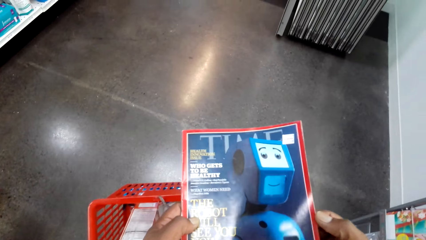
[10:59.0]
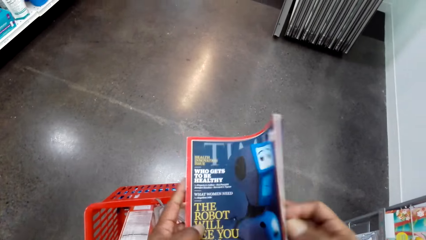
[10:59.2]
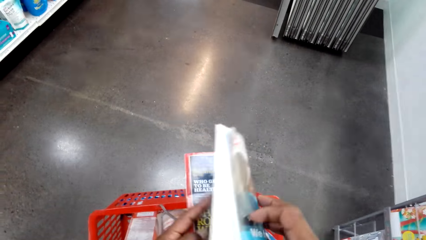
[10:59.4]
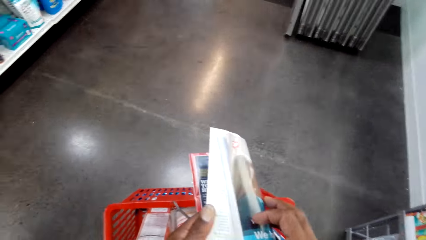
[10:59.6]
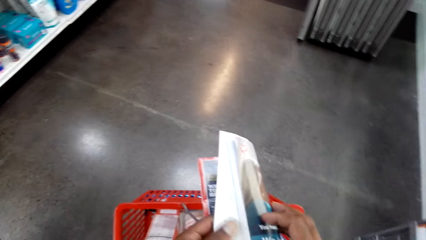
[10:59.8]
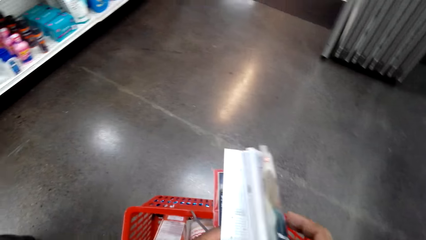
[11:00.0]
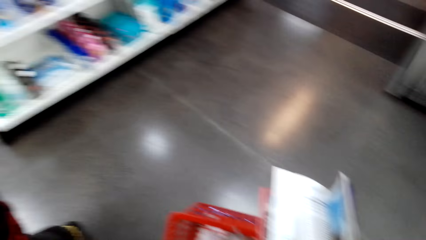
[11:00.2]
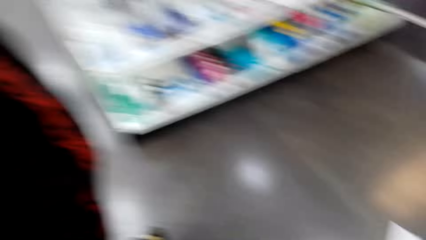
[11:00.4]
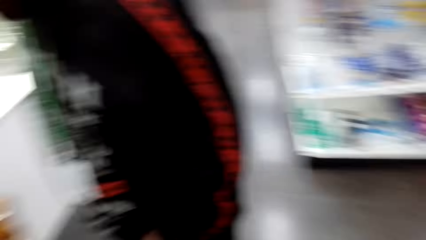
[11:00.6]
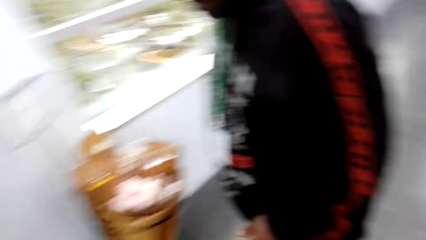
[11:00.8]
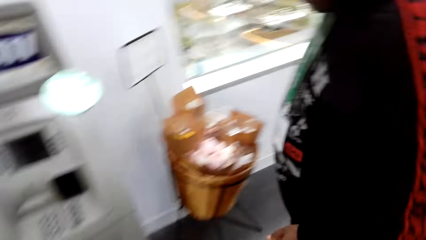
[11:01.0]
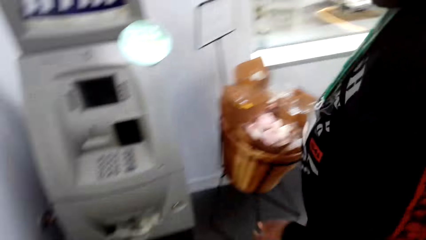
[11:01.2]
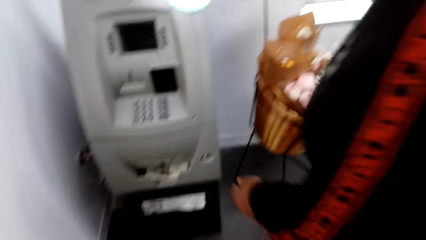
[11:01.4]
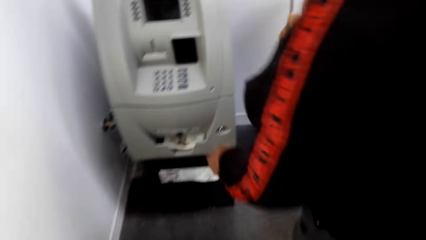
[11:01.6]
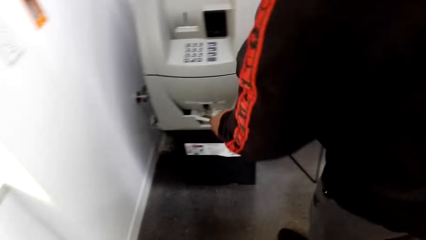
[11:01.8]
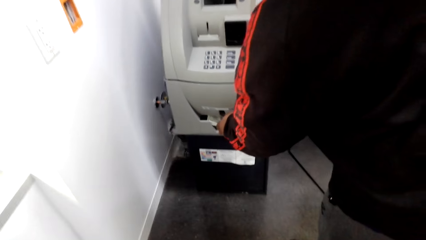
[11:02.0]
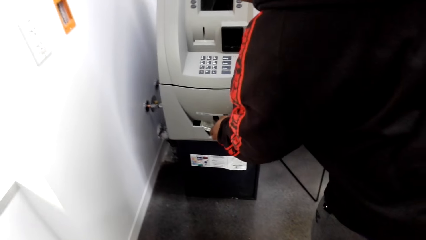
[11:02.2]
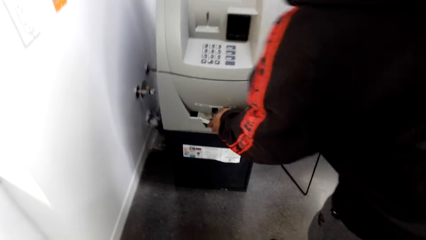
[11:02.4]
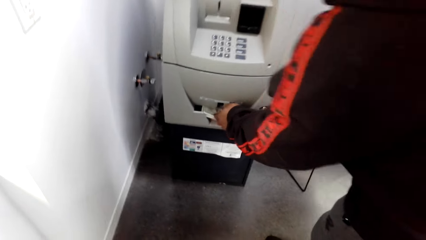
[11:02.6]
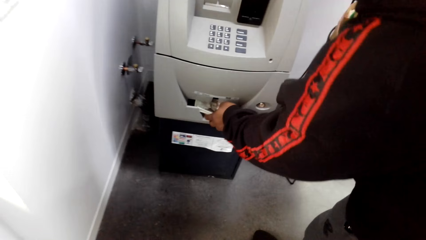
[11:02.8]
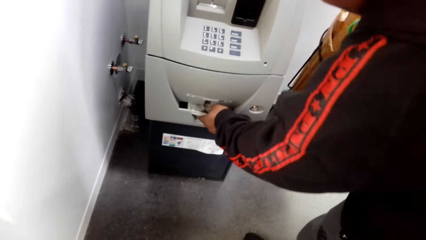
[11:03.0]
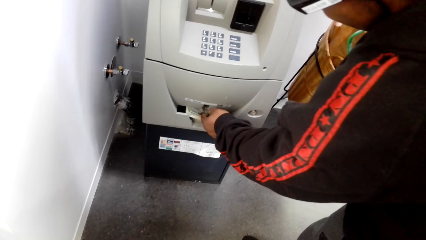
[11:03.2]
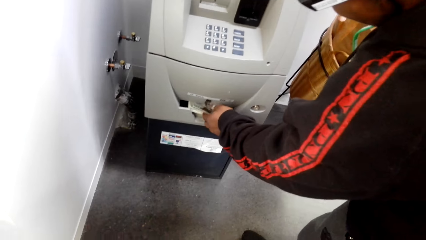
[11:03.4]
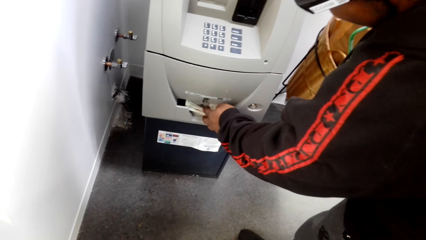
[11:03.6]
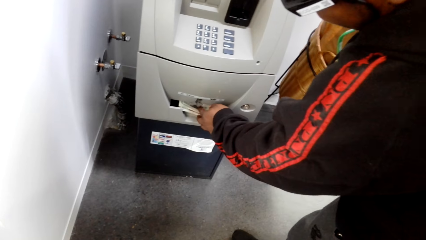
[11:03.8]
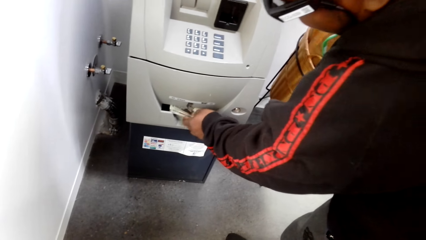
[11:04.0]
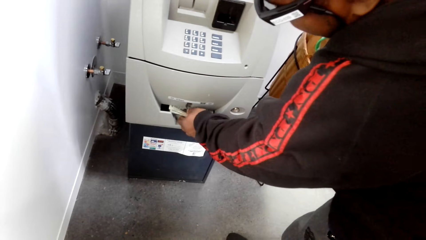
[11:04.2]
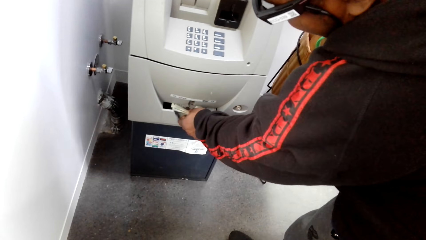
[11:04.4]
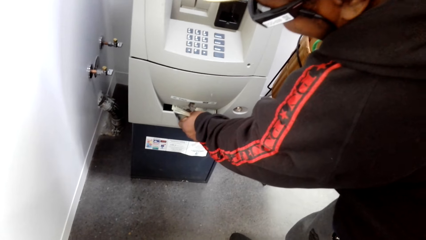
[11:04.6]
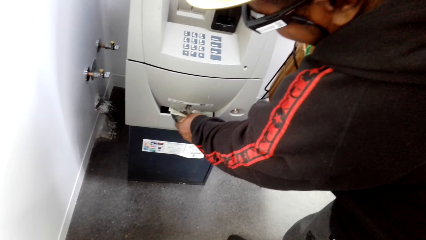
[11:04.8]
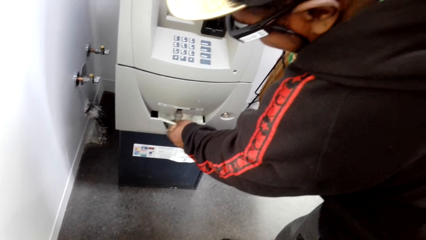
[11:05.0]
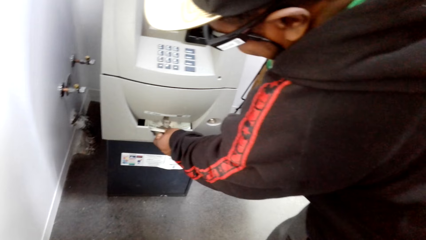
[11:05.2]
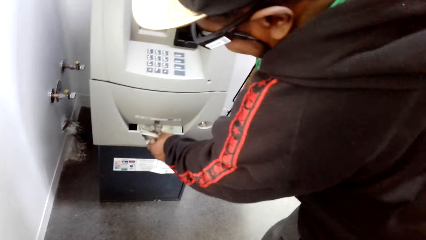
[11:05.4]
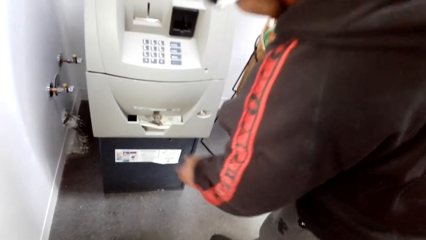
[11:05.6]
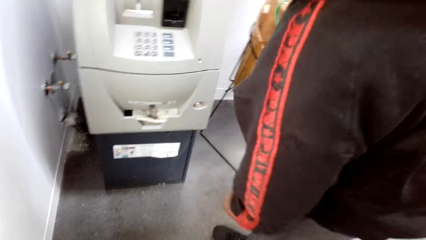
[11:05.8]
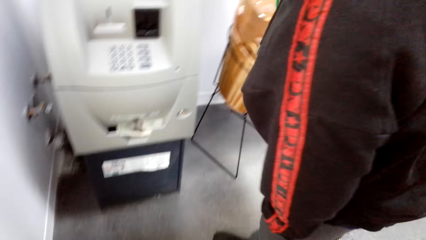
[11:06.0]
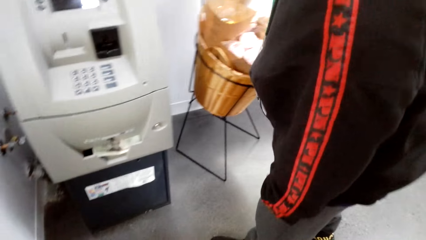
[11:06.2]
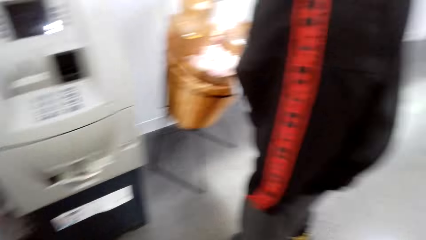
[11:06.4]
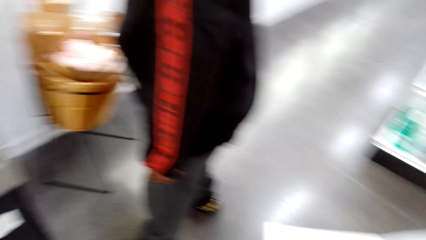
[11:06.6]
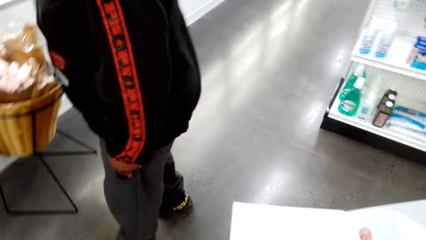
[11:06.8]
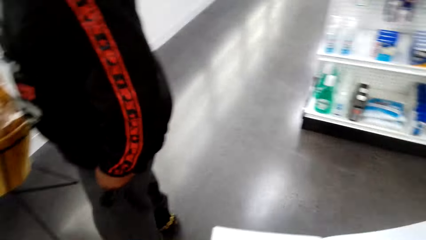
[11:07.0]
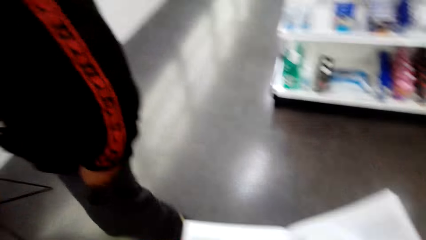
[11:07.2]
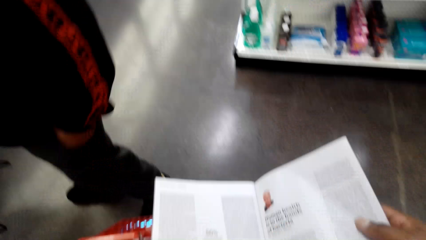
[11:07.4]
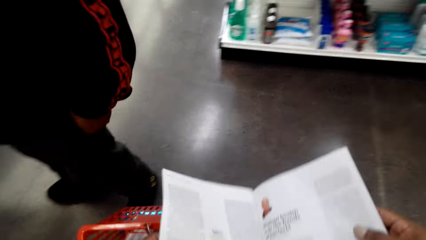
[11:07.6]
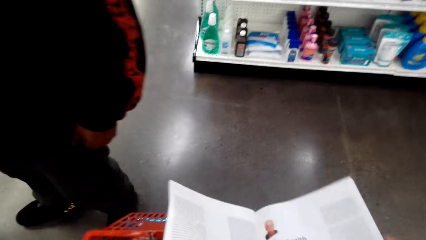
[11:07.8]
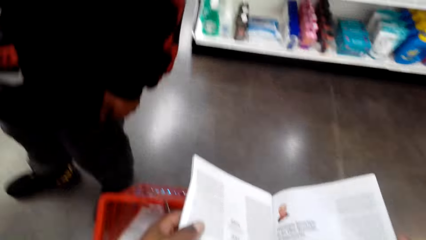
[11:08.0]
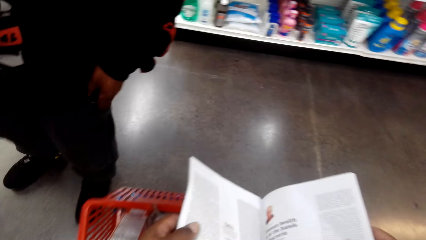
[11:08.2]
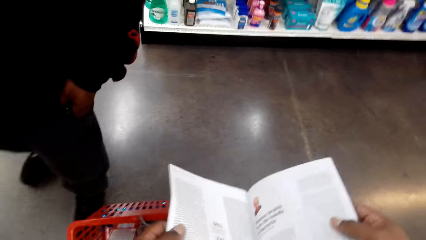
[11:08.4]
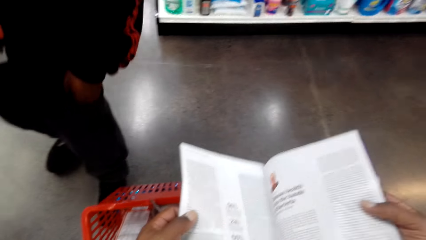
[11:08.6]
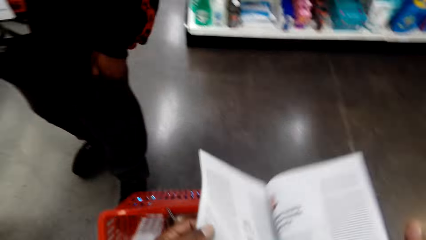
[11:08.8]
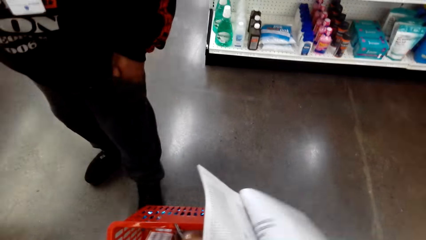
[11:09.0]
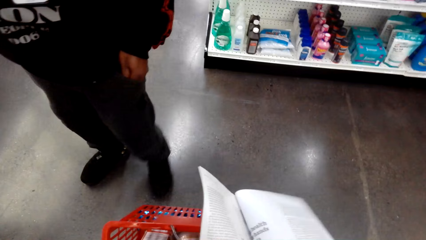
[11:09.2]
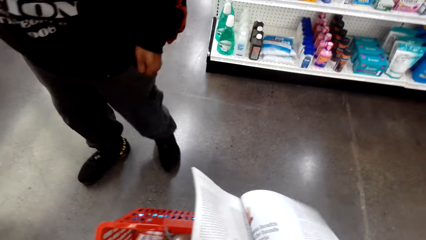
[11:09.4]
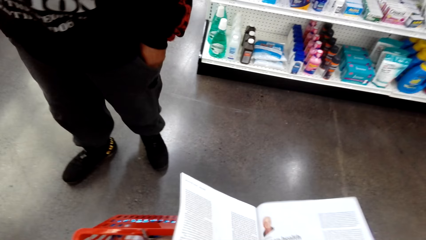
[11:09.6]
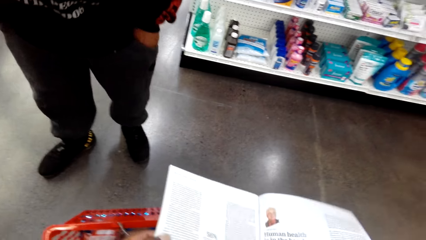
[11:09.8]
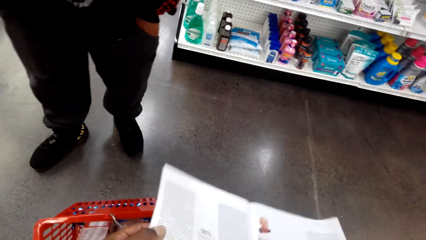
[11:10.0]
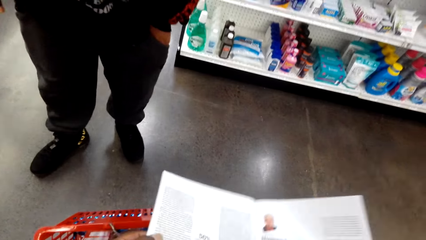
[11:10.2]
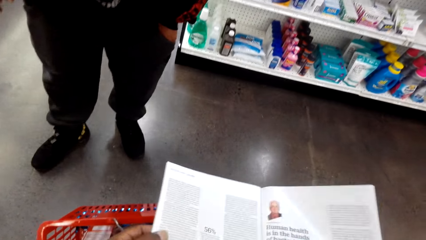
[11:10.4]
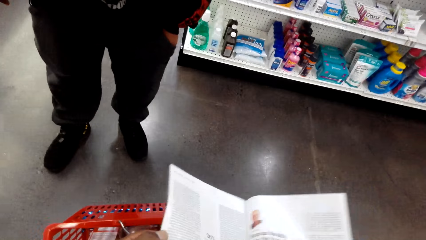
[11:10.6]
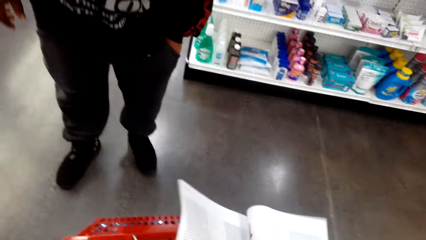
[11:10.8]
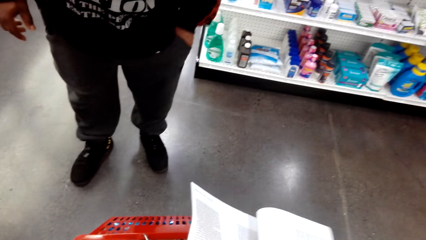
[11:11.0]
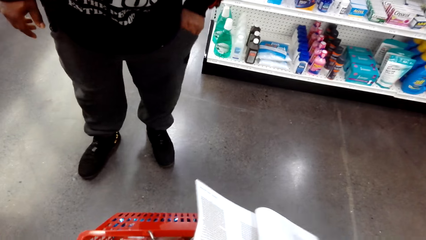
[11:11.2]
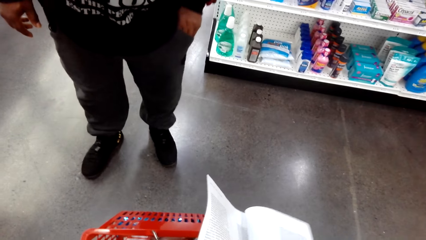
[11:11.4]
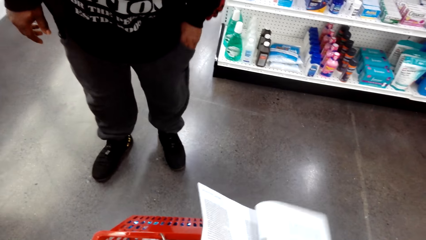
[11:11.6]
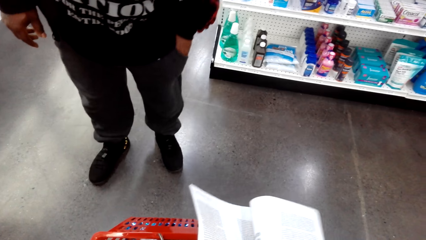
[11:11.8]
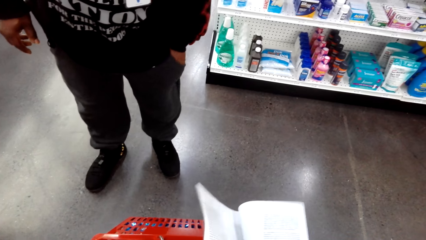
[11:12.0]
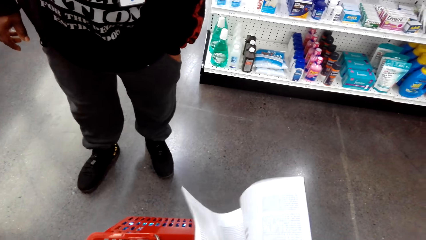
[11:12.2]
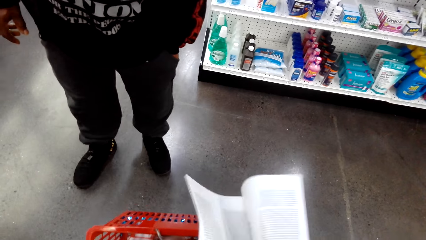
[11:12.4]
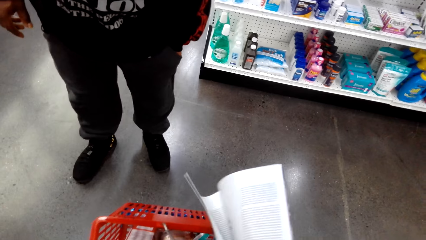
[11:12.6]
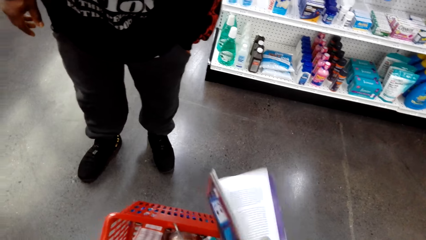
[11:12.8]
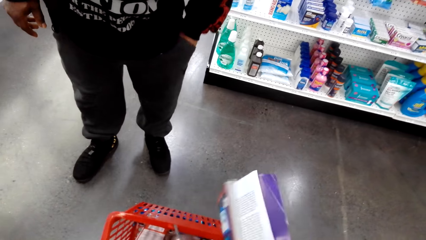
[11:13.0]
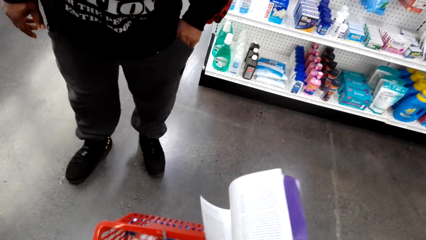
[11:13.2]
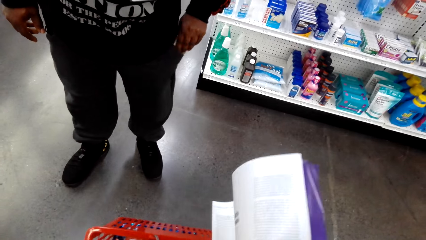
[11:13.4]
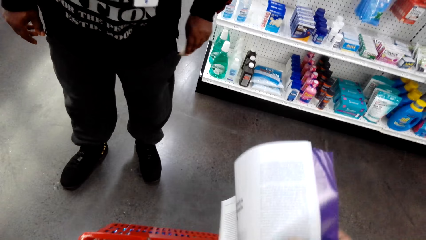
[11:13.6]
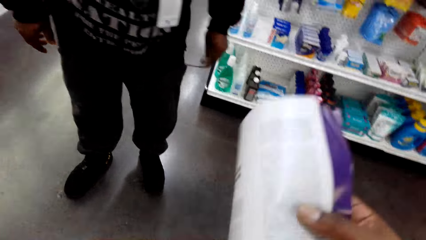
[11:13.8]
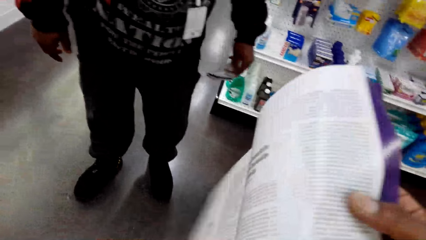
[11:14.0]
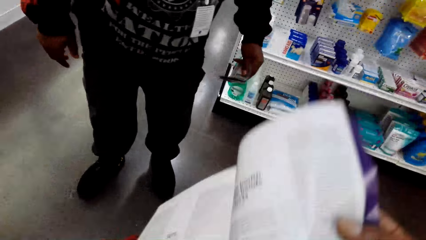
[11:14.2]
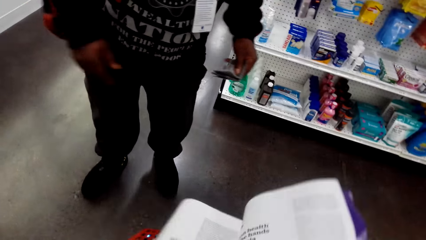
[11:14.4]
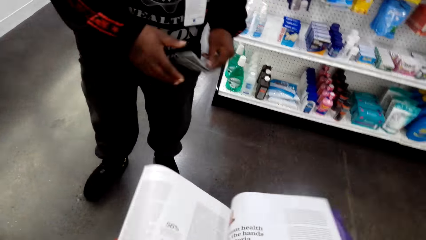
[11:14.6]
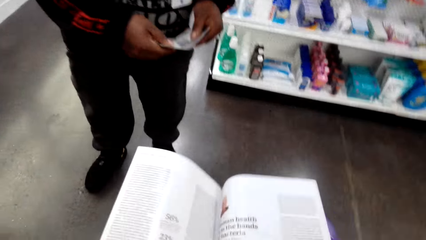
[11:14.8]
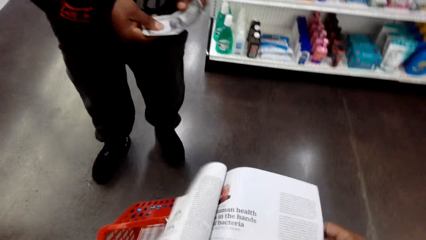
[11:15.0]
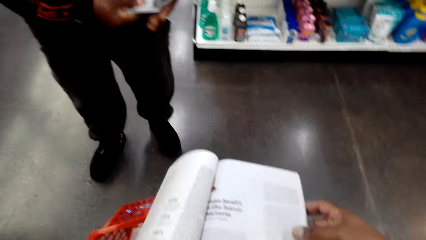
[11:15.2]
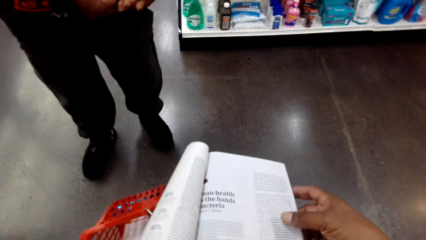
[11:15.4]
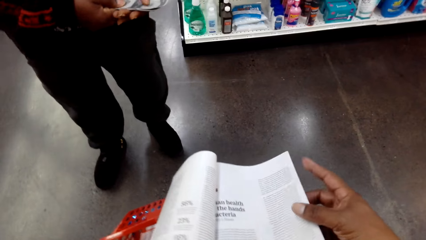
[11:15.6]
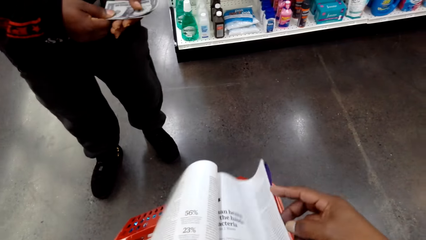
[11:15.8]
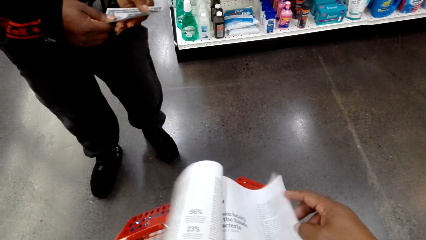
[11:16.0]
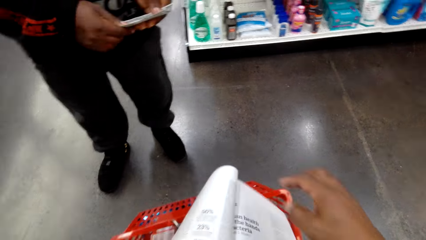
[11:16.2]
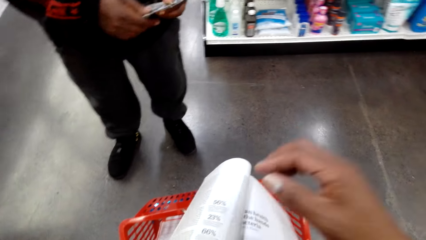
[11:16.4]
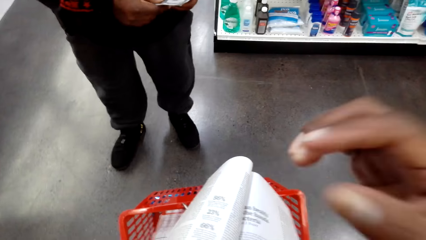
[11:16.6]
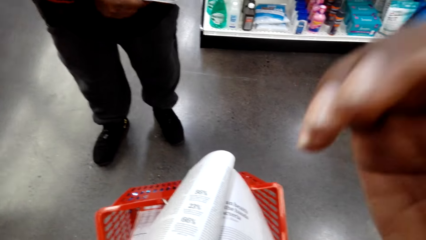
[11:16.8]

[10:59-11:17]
The camera wearer opens the magazine book. They turn around. A person touches the money. The person takes notes on the automatic machine. The camera wearer interacts with the person. The person puts his hand on his pocket and takes out money from his pocket. The camera wearer opens the magazine book again. The person passes the cash to his left hand.
